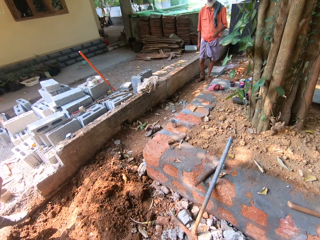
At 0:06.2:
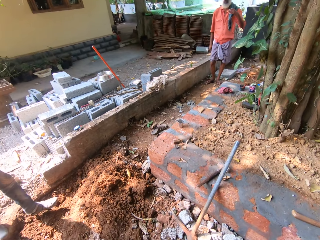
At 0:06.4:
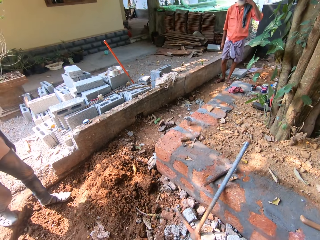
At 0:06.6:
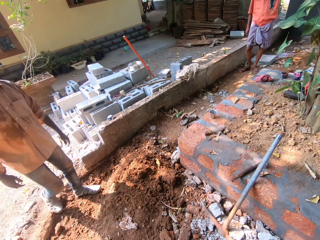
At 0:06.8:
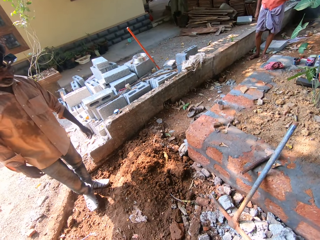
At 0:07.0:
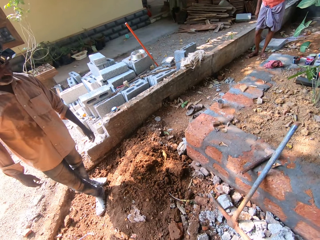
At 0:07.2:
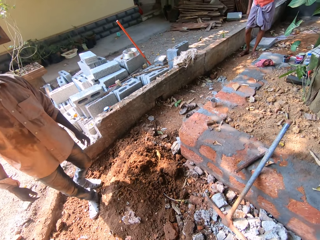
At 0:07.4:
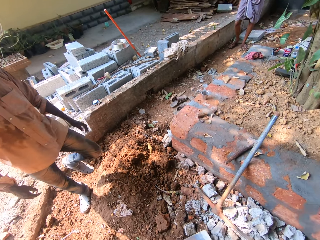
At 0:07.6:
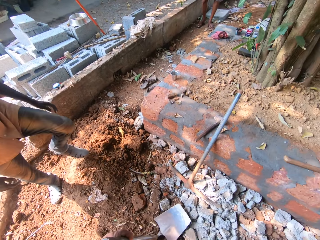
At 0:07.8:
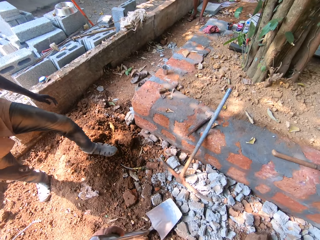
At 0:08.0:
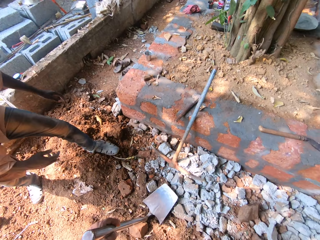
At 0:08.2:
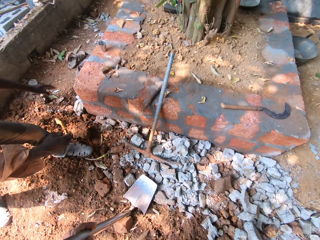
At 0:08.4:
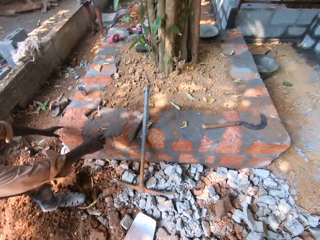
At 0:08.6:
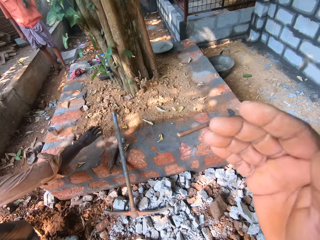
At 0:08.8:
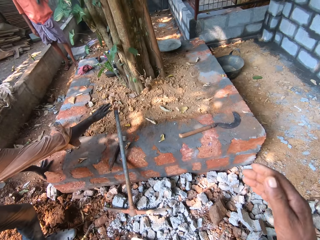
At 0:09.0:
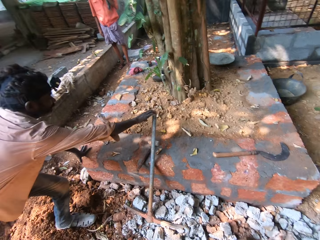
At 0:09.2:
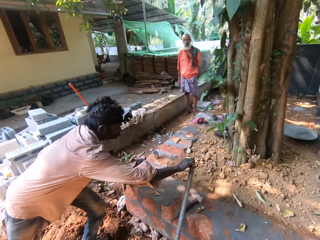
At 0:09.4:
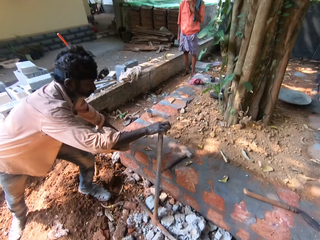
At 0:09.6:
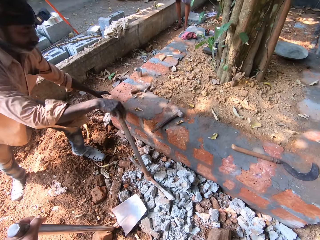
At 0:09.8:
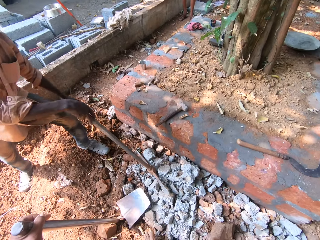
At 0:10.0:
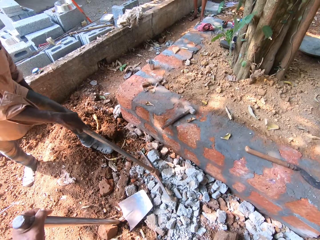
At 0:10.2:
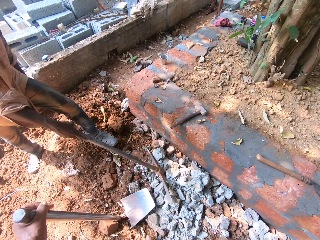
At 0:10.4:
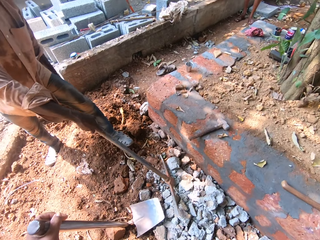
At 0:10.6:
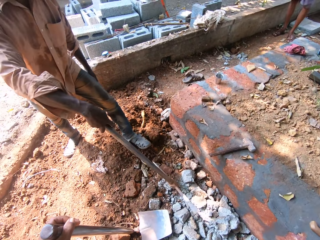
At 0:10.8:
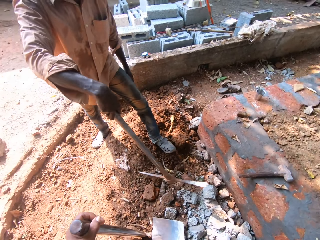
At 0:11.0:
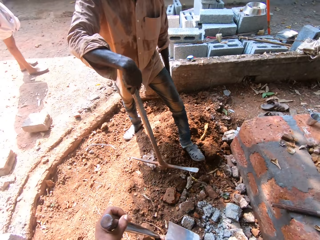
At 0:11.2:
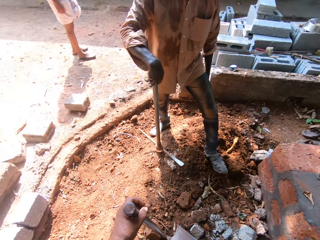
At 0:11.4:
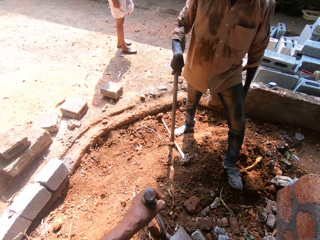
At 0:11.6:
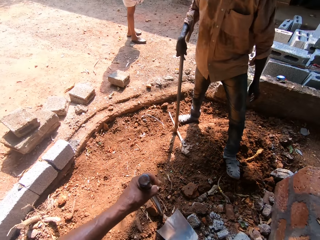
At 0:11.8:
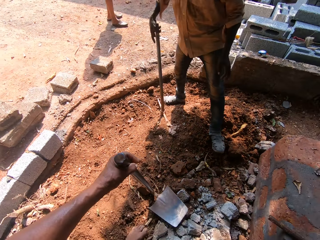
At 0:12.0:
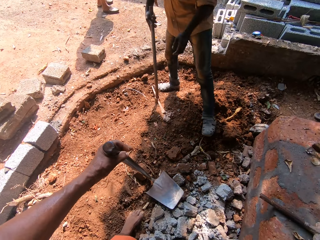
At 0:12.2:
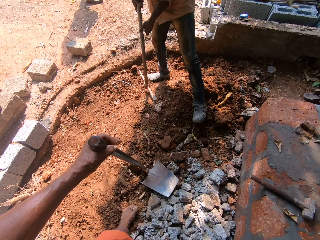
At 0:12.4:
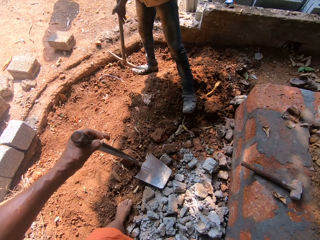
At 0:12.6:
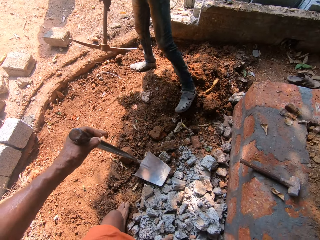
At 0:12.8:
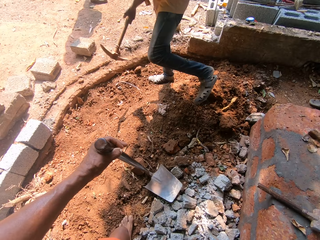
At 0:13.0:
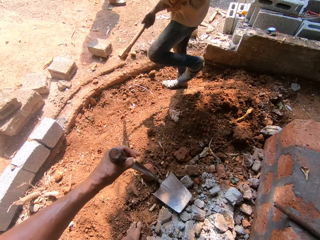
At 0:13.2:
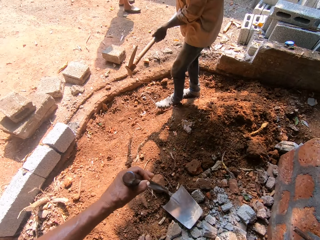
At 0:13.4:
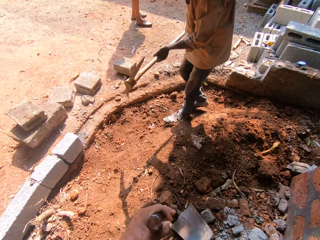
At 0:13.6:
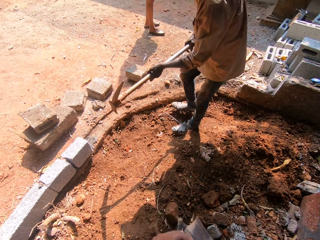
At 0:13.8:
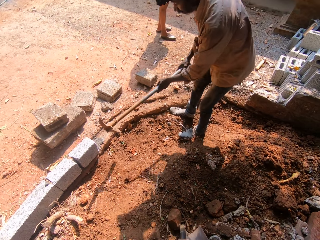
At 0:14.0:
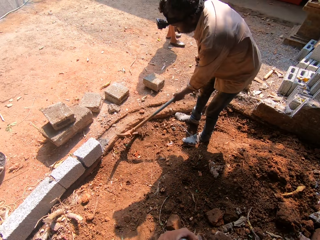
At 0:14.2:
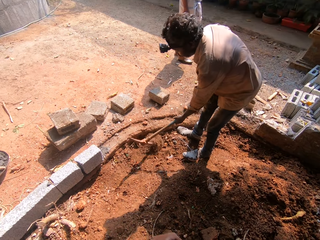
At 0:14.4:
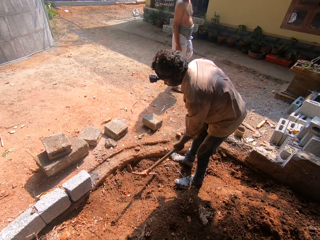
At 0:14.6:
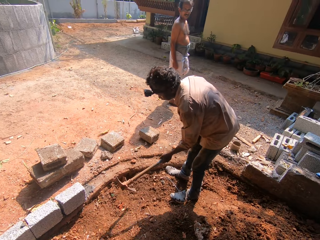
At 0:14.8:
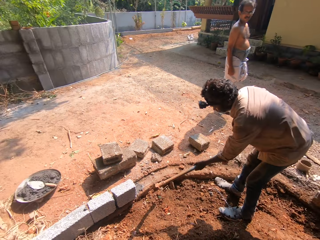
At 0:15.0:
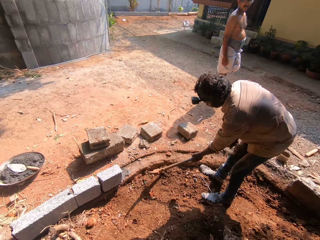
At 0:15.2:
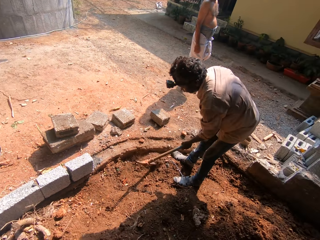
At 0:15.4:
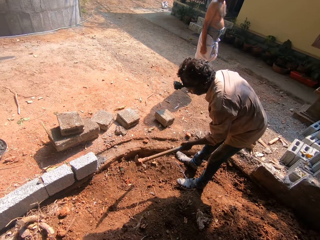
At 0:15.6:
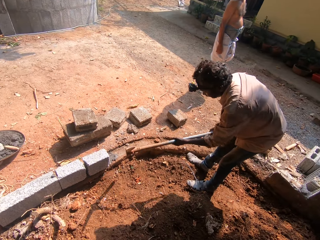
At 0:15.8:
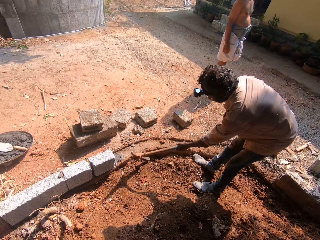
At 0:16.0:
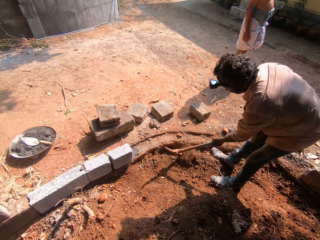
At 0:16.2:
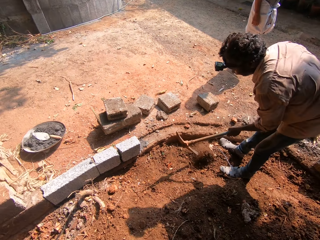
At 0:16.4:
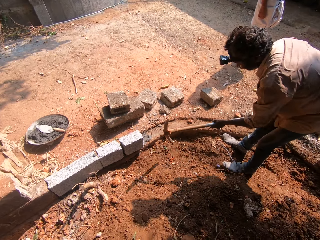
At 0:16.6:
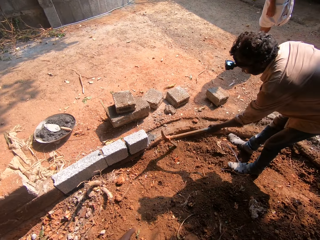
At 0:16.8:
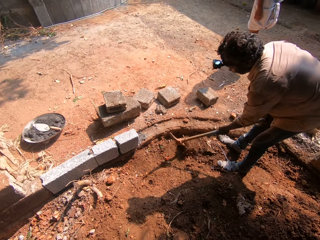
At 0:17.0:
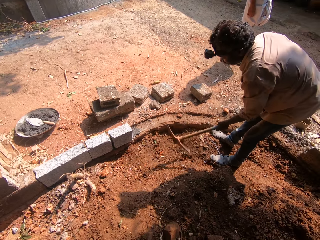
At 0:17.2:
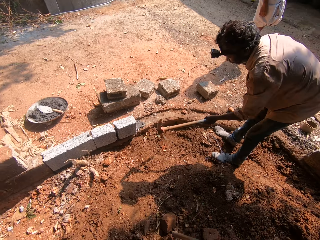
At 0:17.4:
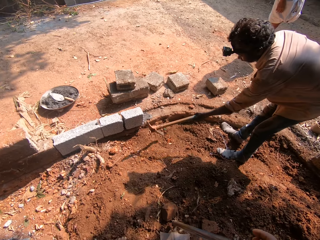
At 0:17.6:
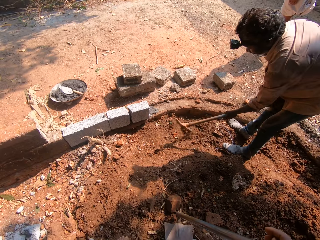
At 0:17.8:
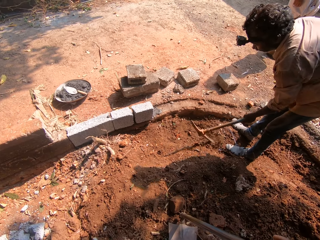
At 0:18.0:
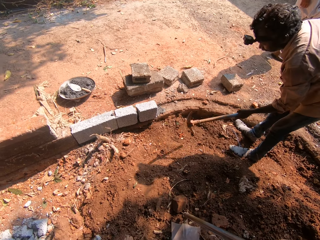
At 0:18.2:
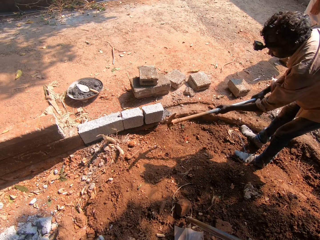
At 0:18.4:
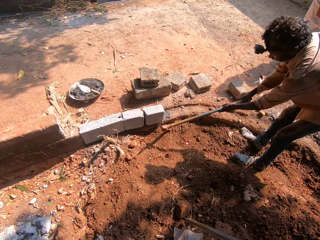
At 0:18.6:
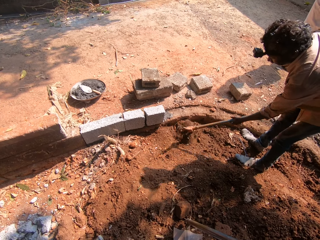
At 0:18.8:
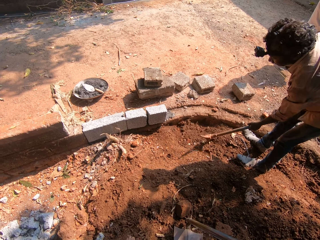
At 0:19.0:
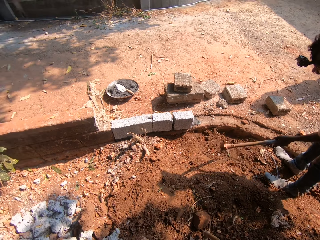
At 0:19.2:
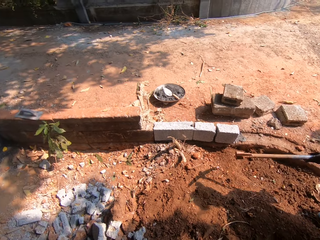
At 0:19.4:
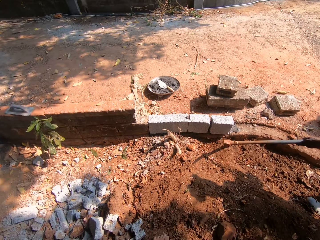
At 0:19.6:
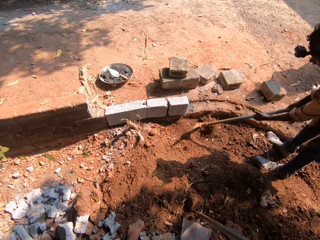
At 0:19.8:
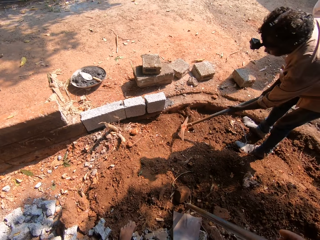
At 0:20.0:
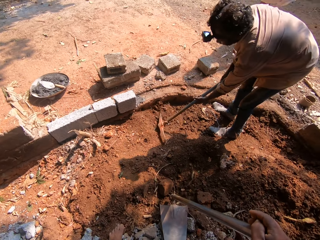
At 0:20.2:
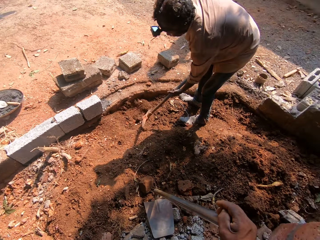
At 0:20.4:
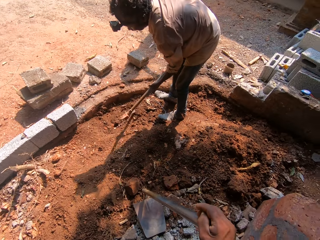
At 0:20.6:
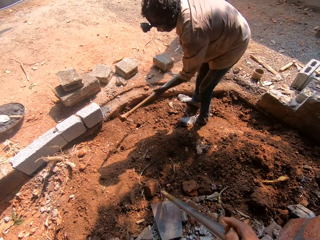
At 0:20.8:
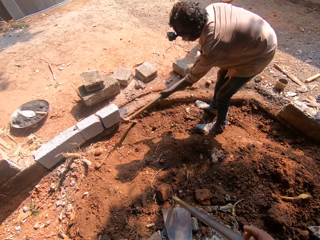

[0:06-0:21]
The camera wearer looks around. A man picks up a hand digger from the floor with his right hand. The man digs the ground with the hand digger in both hands. The camera wearer looks around. The man digs.

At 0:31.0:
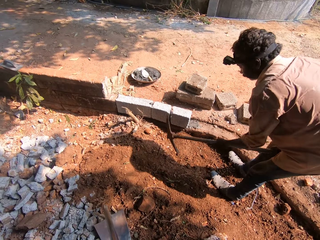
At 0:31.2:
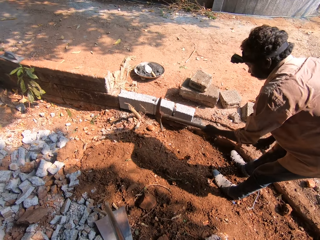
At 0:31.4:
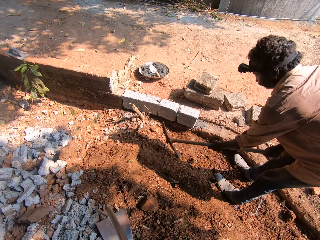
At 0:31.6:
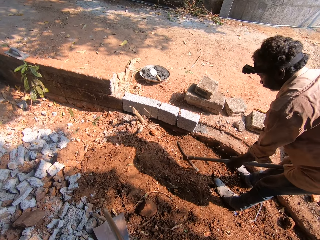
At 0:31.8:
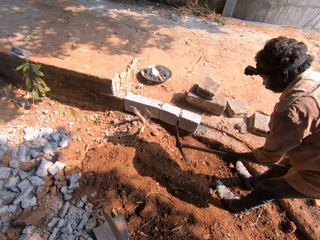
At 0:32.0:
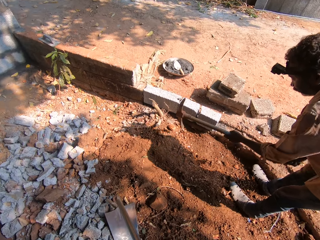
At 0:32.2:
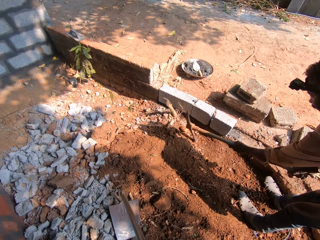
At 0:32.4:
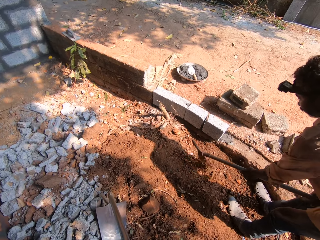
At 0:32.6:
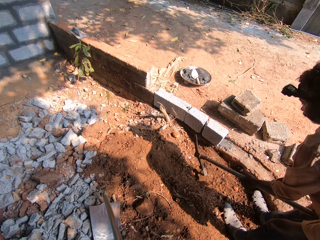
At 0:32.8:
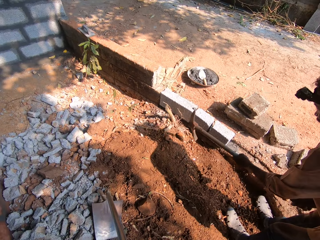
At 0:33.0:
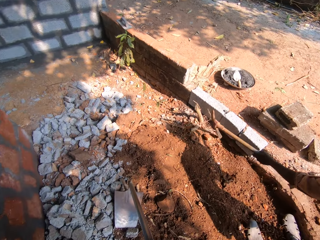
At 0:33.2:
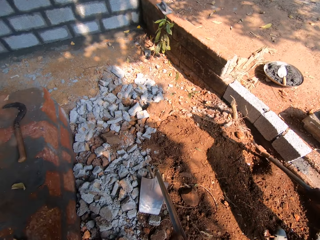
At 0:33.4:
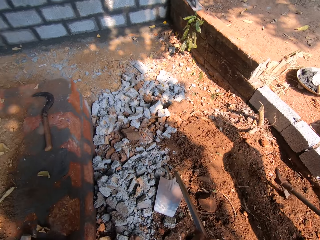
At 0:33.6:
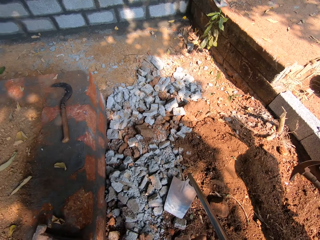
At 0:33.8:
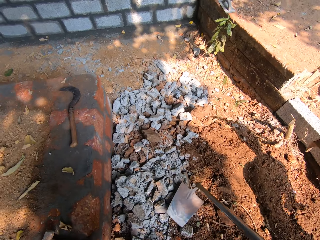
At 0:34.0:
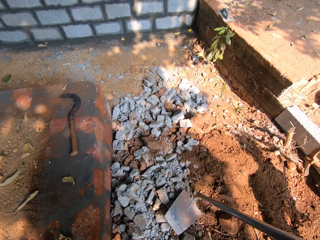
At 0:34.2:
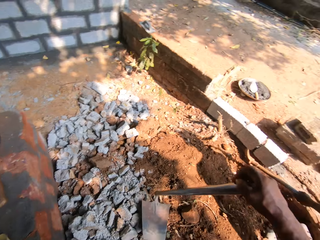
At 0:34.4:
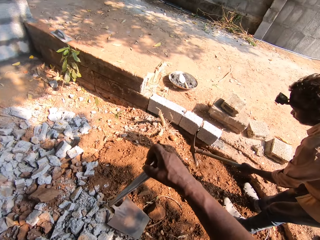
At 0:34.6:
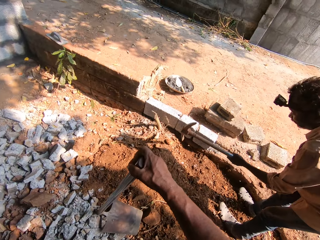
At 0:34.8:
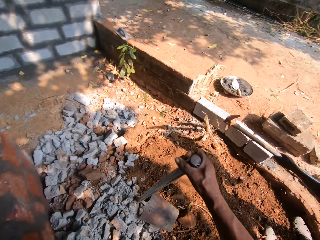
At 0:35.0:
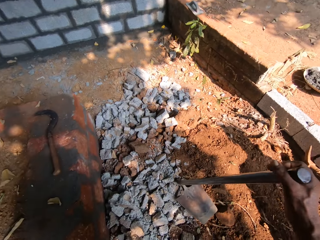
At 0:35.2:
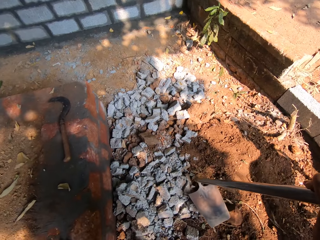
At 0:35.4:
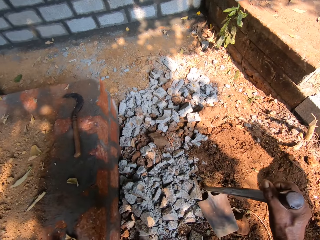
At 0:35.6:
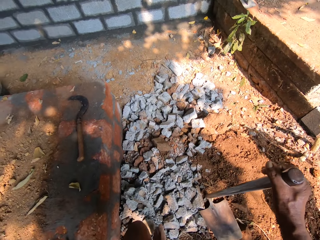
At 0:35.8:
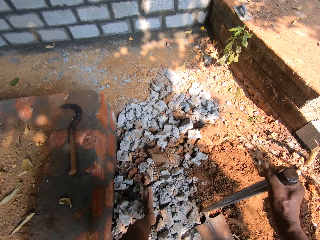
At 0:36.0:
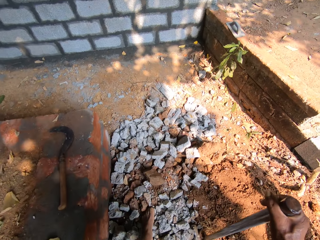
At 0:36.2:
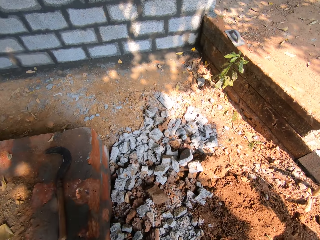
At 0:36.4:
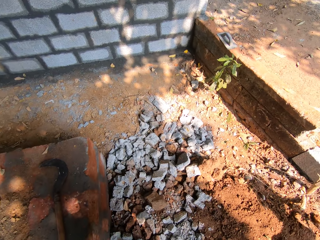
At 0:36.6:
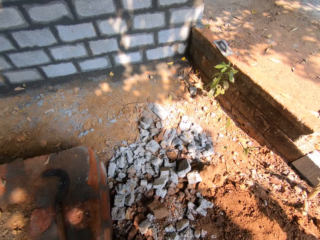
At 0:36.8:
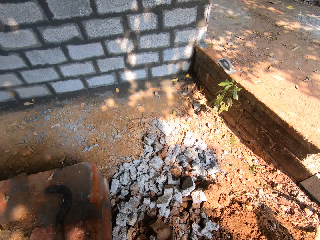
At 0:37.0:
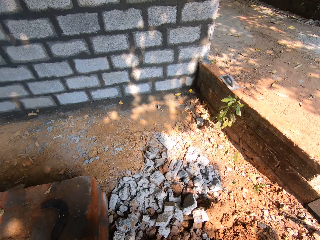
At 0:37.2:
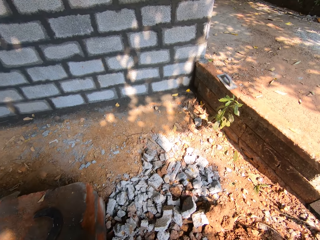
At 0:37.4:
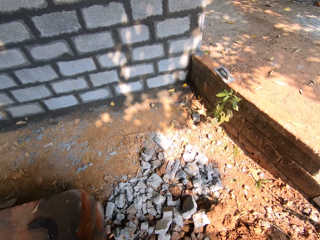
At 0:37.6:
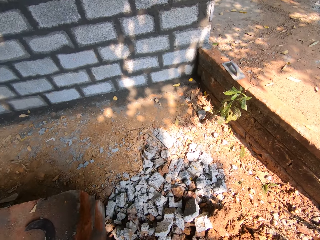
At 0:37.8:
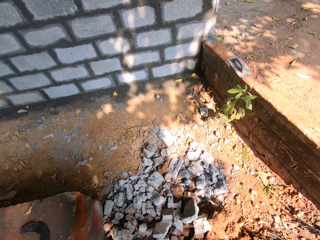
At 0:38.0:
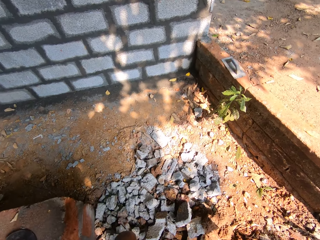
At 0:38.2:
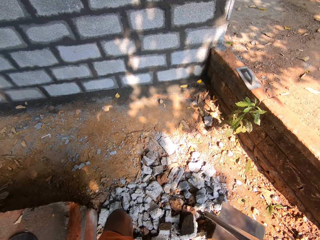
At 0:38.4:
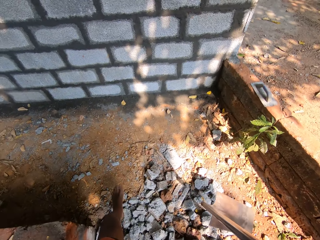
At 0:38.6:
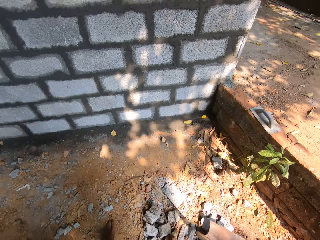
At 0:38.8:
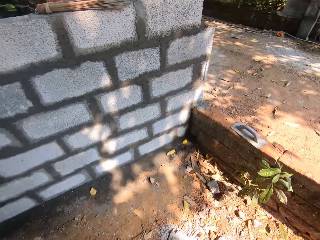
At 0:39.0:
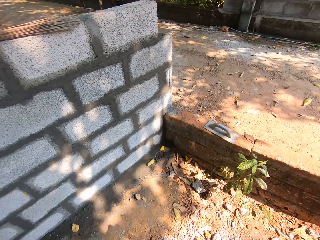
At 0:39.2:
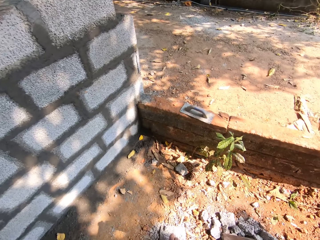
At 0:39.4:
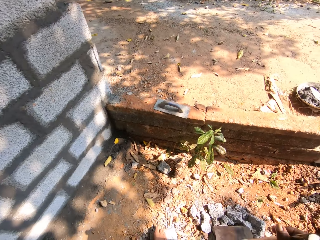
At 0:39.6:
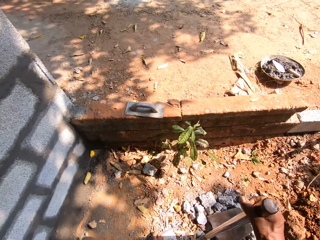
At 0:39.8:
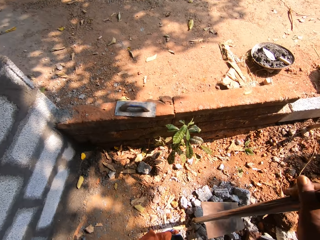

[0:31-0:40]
The camera wearer looks around. They walk around.
